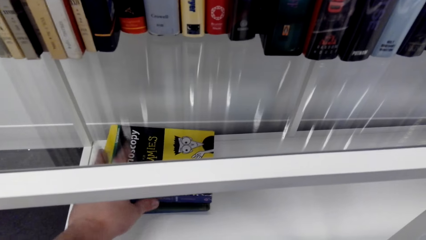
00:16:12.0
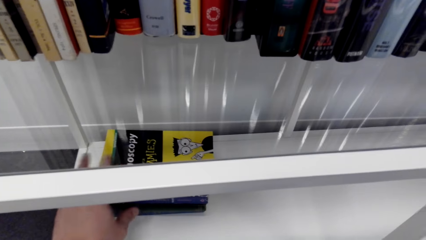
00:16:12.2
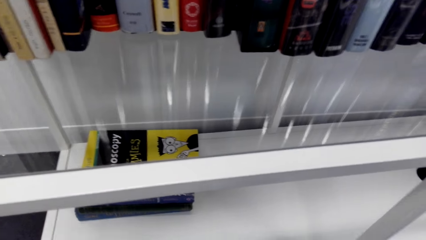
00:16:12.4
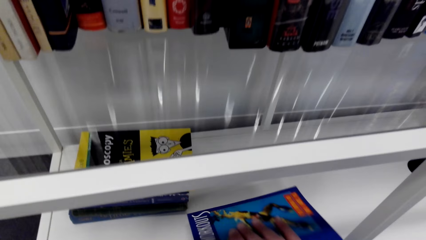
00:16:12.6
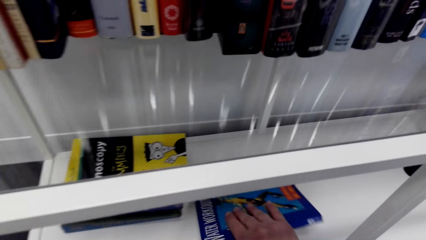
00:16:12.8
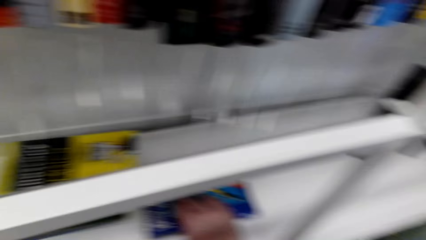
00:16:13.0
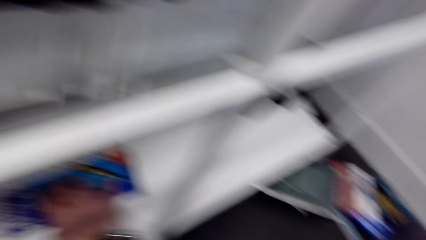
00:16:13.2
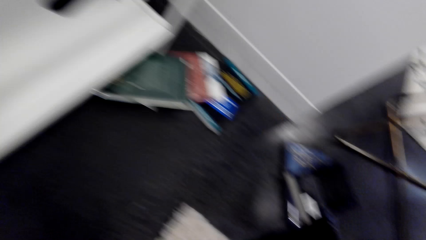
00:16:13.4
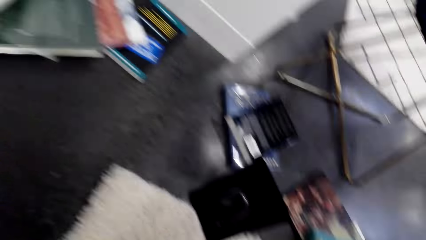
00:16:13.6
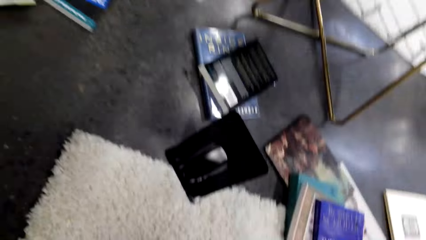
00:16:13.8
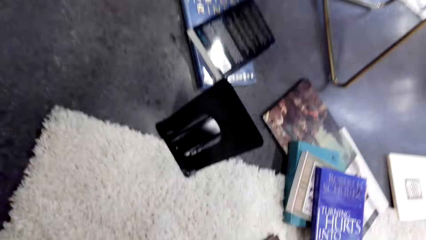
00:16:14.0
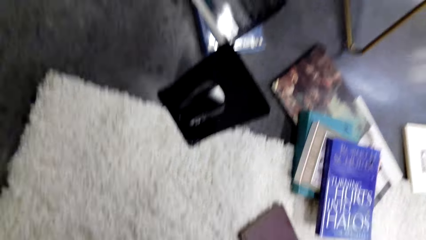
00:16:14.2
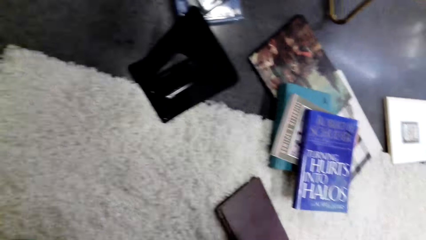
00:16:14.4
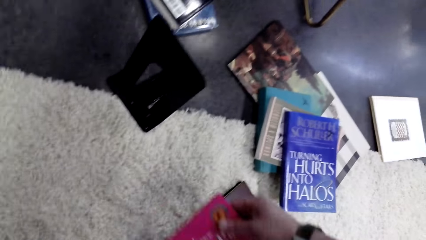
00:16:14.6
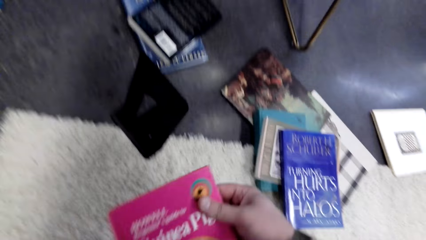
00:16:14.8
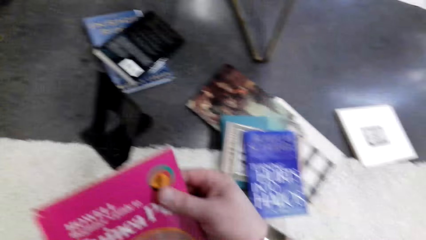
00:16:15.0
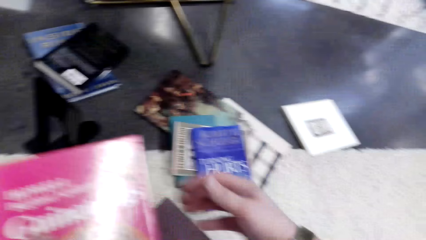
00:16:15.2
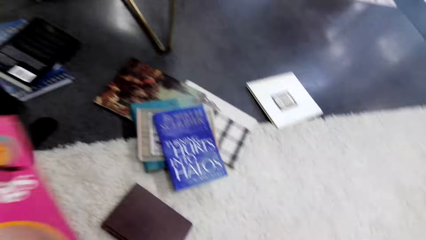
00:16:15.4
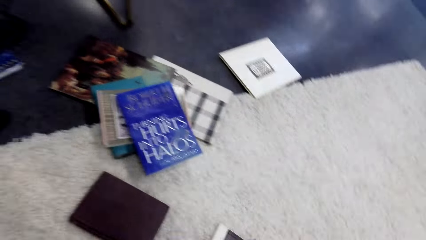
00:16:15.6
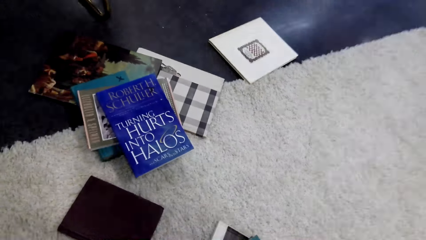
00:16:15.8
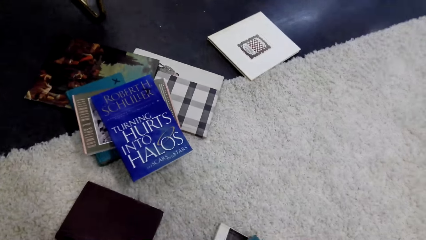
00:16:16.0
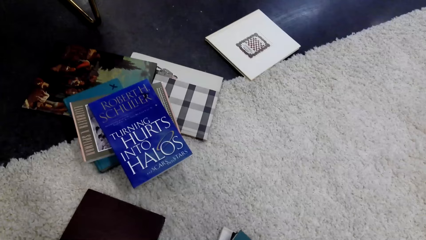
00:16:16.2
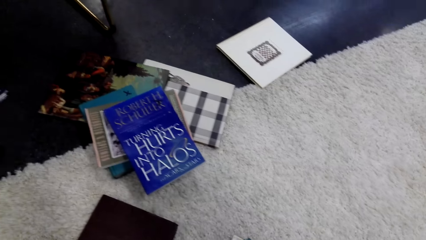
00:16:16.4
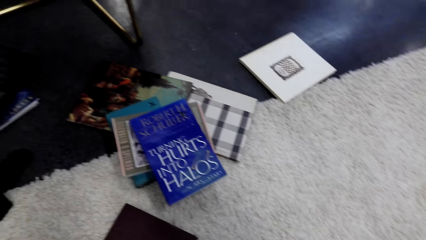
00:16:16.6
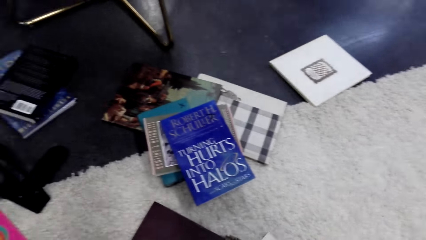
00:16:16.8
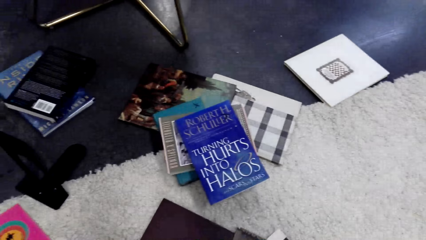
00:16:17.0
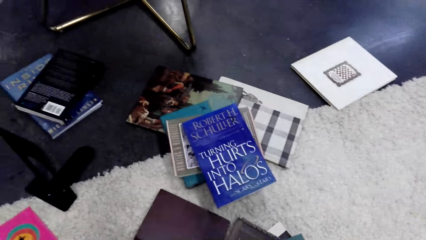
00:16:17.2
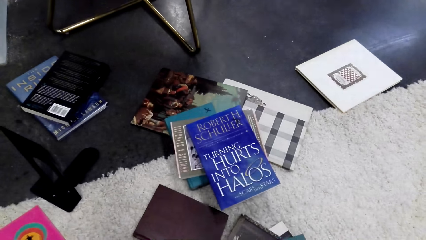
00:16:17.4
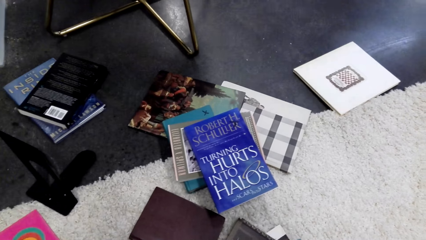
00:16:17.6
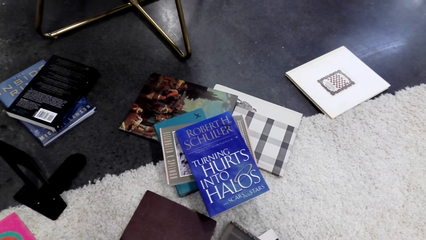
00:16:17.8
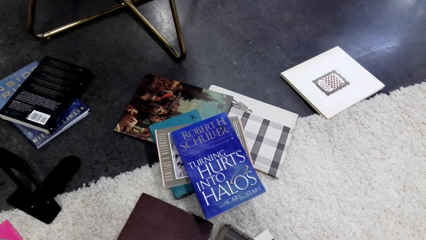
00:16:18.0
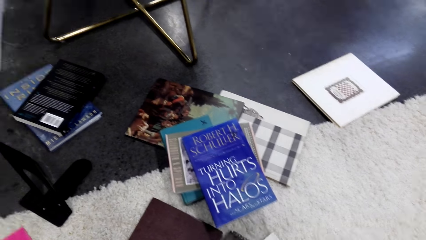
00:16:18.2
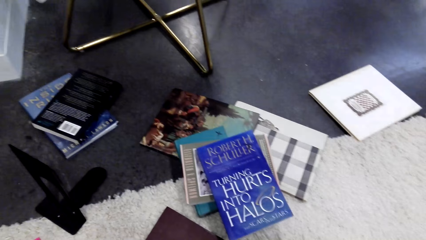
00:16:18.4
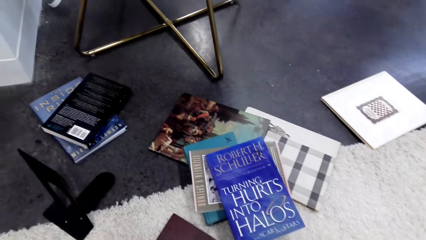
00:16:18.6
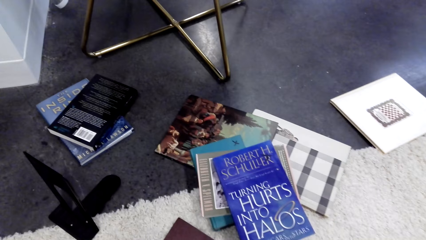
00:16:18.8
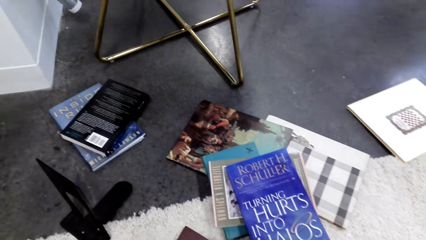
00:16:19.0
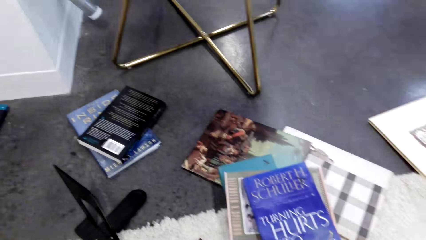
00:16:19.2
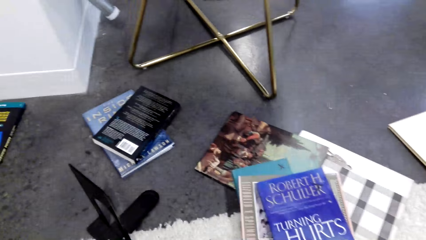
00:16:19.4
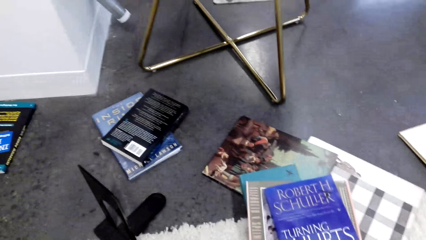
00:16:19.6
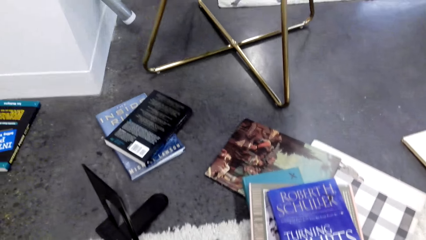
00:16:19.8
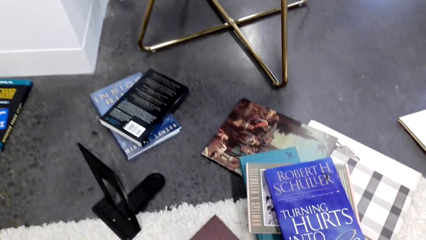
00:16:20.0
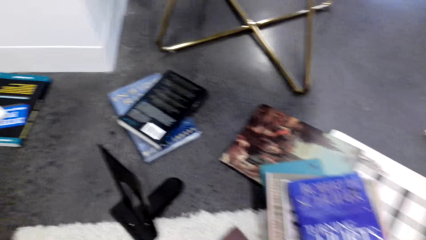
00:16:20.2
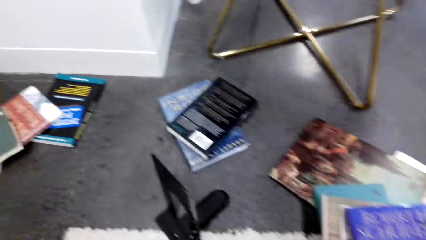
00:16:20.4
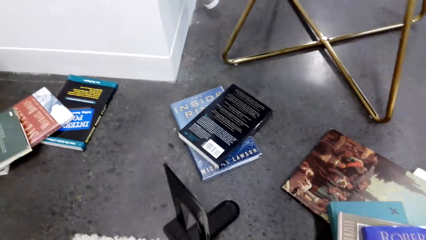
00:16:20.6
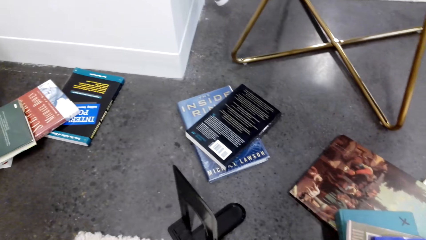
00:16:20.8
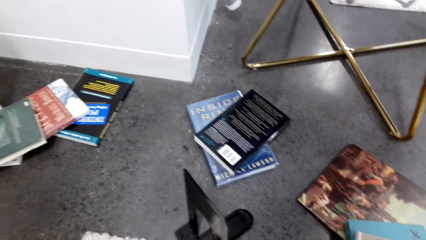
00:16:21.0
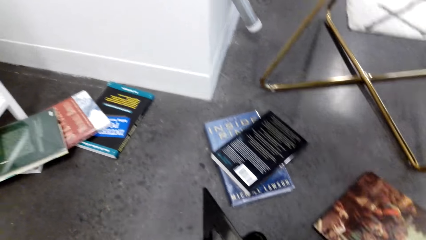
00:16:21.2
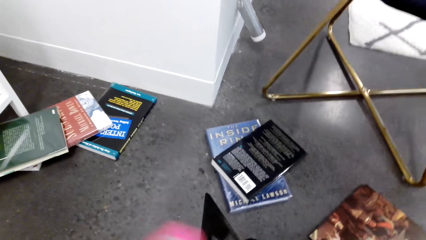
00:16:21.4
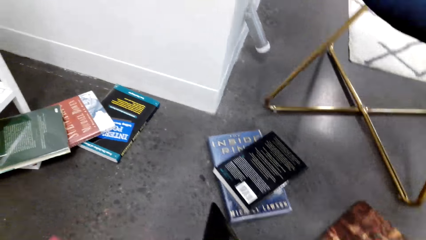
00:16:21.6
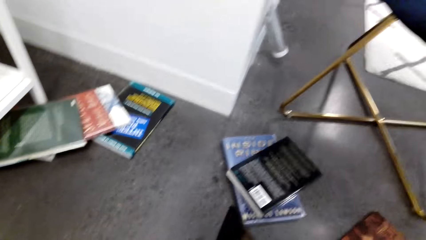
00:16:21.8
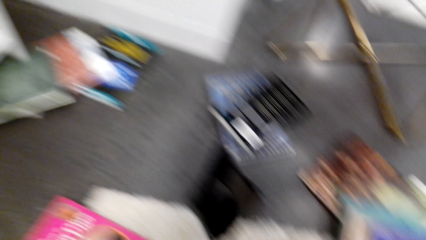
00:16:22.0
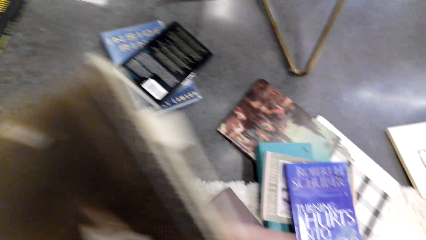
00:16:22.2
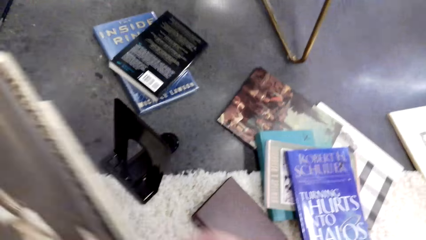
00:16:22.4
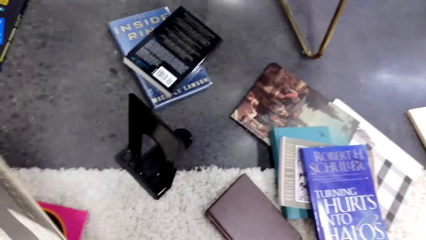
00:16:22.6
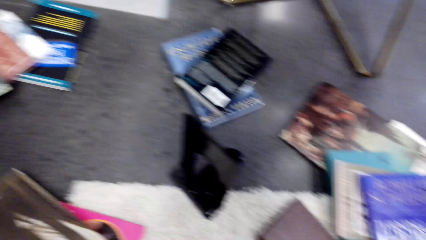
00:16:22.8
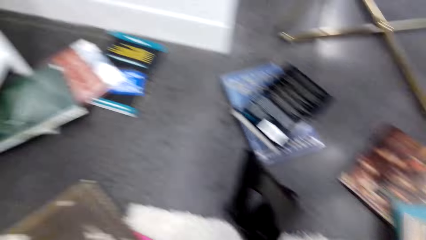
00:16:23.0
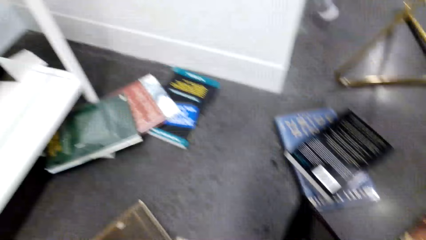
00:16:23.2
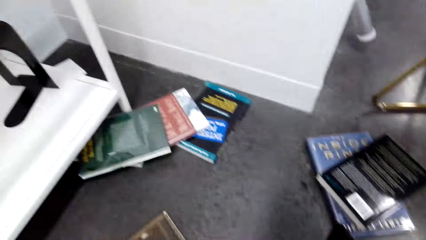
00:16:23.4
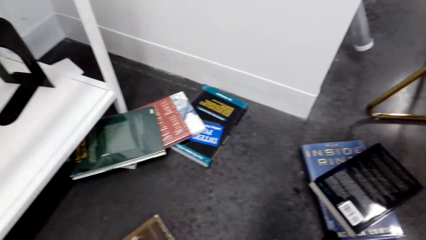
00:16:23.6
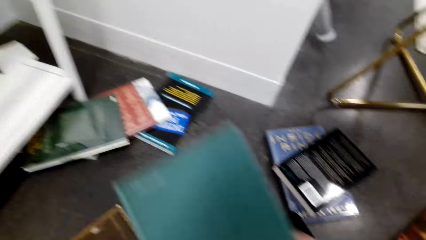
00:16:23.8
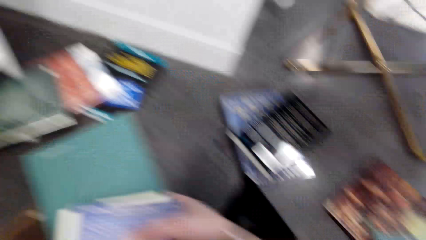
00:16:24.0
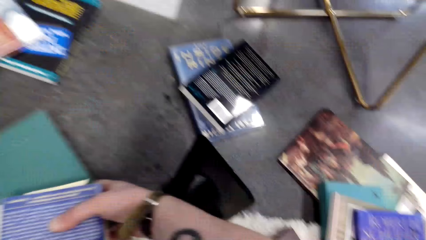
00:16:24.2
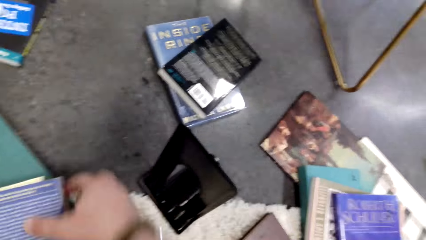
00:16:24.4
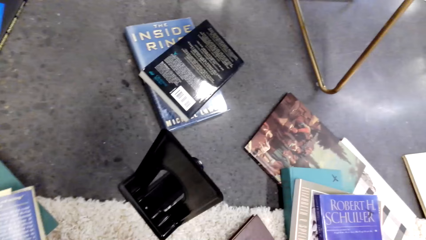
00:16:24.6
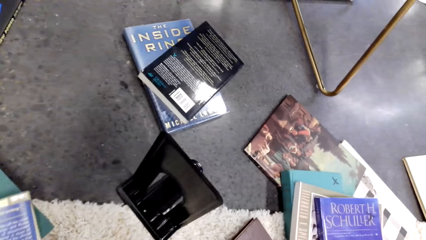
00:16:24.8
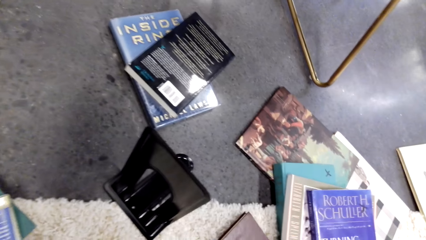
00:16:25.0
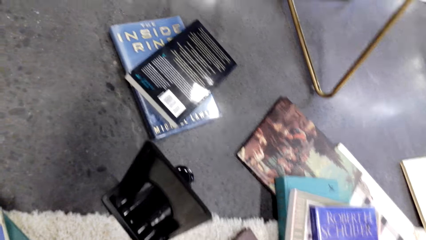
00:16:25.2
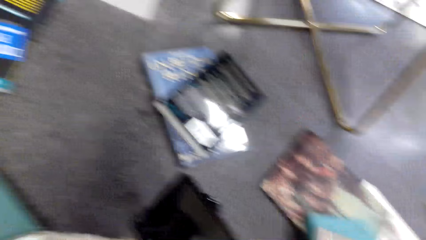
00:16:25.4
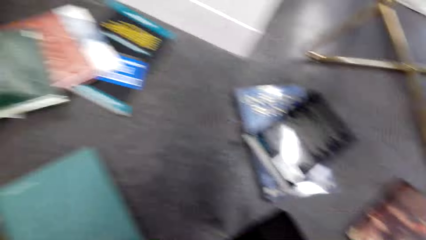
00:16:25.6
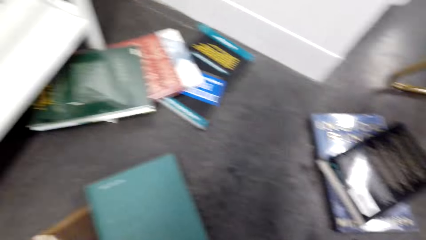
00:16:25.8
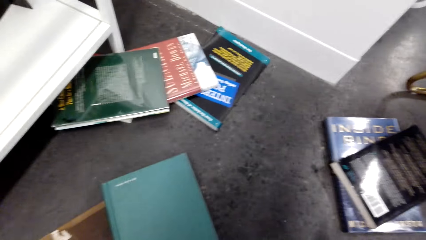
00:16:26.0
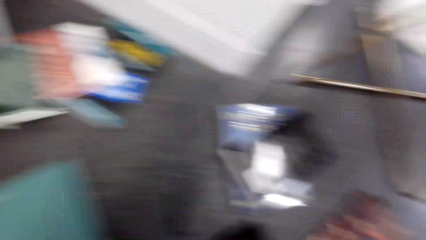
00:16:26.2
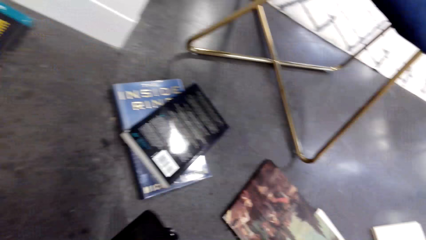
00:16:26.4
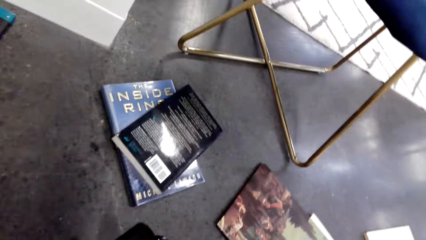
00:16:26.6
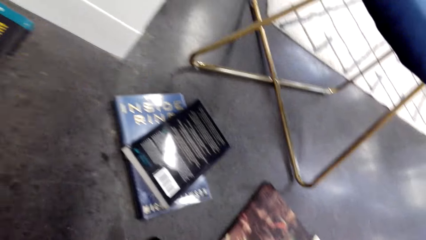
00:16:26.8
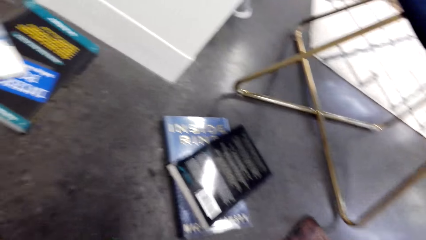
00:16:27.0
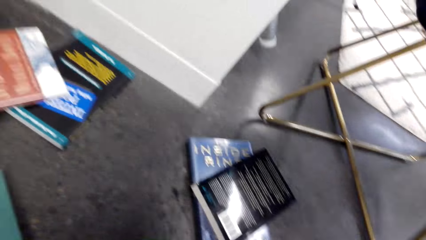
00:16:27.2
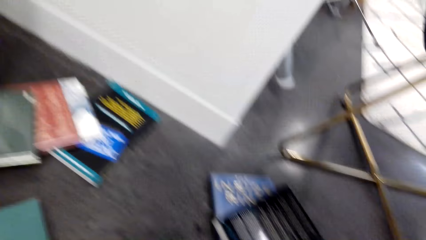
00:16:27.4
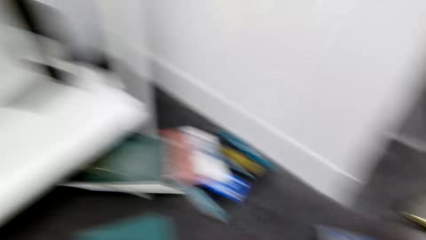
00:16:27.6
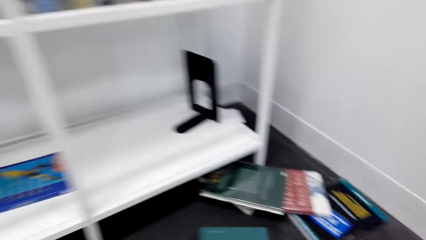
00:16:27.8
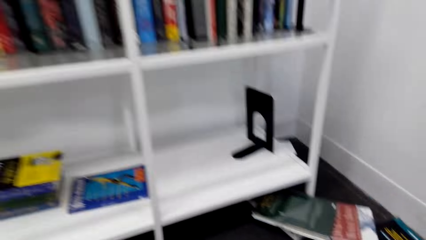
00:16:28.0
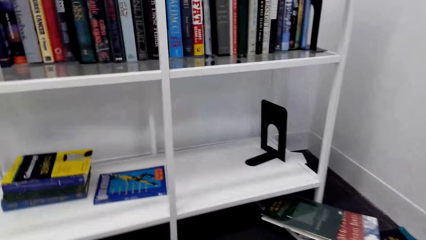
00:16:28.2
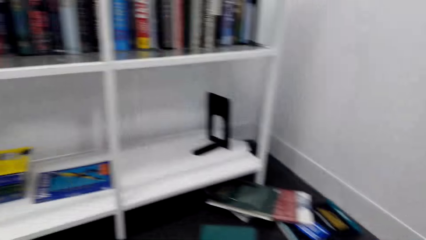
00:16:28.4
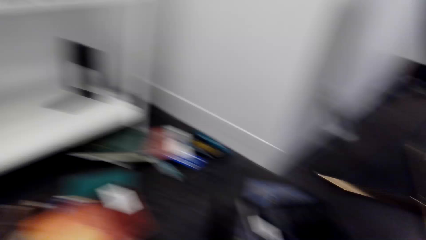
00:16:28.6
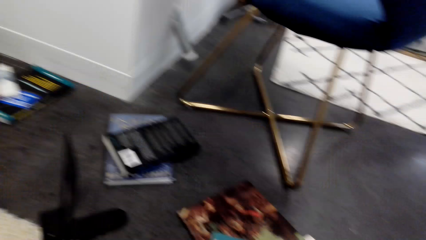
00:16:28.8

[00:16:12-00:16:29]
The camera wearer picks books from the floor.
